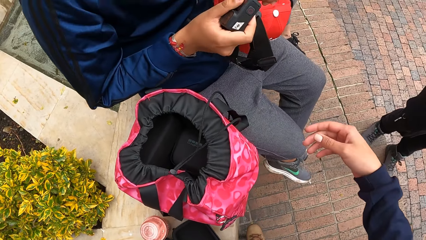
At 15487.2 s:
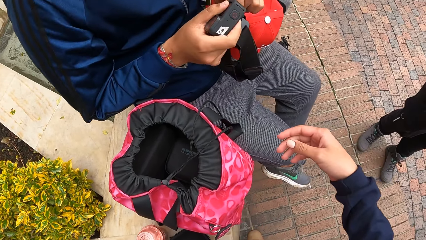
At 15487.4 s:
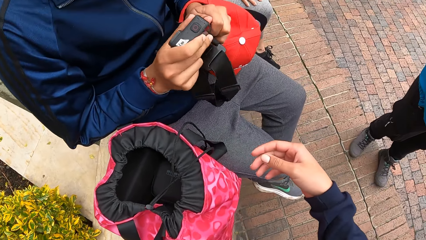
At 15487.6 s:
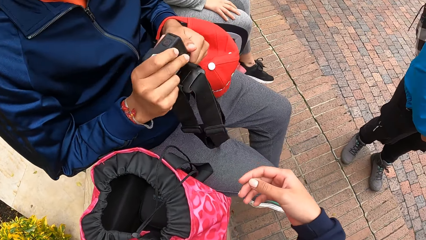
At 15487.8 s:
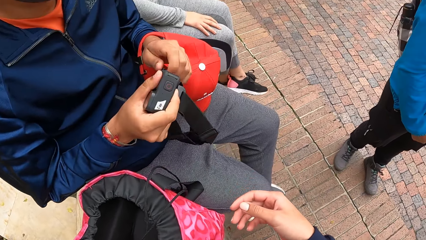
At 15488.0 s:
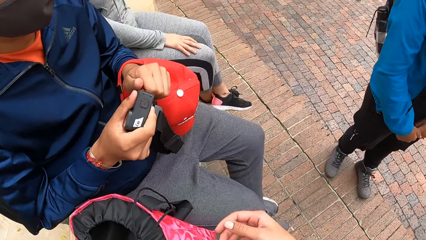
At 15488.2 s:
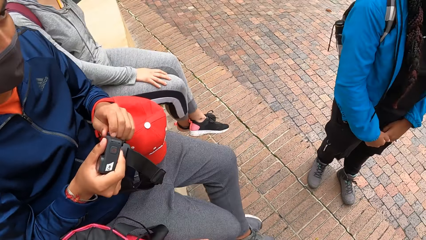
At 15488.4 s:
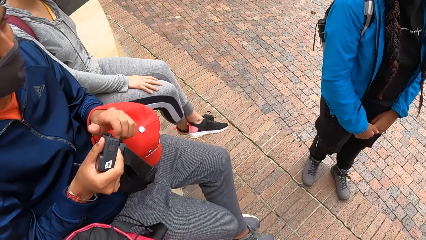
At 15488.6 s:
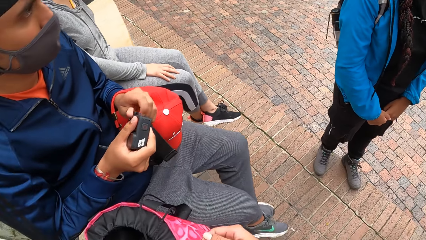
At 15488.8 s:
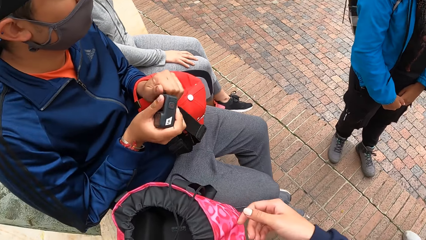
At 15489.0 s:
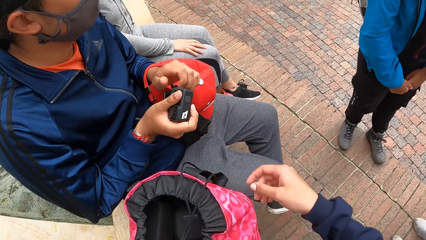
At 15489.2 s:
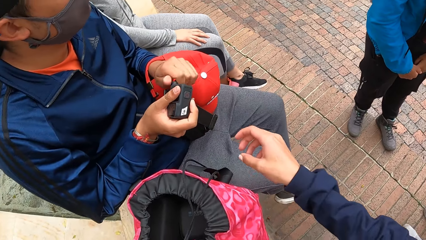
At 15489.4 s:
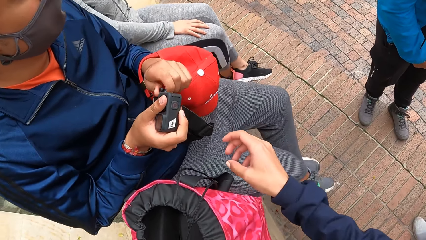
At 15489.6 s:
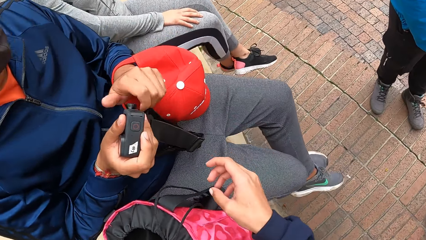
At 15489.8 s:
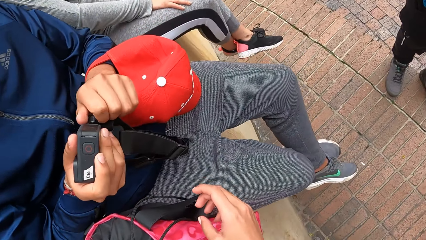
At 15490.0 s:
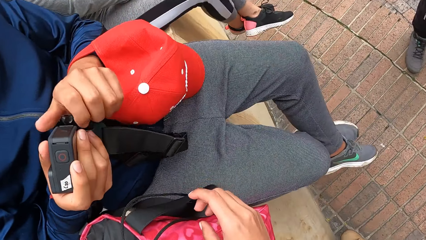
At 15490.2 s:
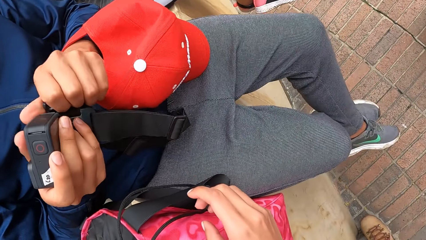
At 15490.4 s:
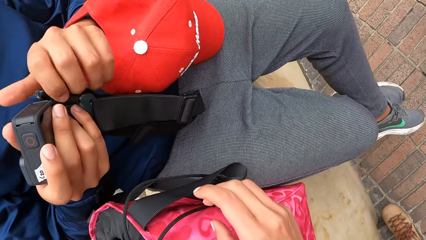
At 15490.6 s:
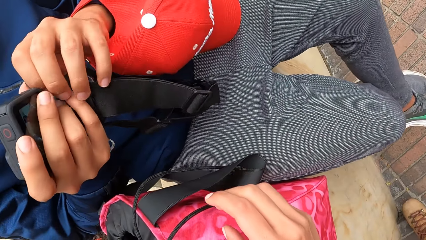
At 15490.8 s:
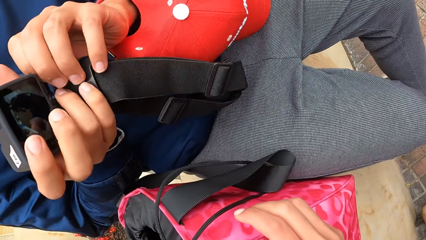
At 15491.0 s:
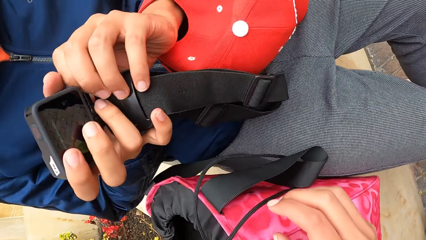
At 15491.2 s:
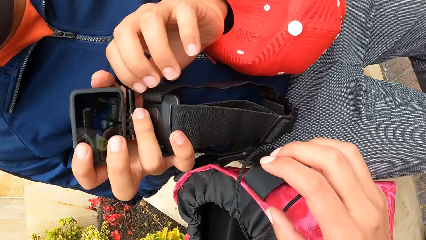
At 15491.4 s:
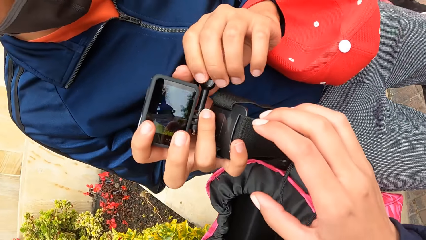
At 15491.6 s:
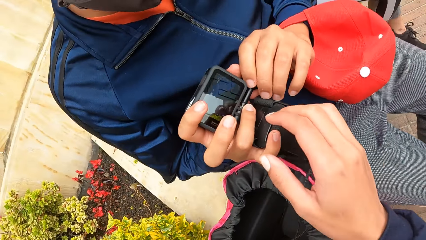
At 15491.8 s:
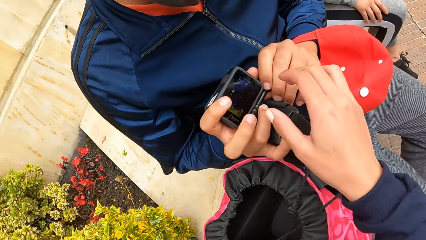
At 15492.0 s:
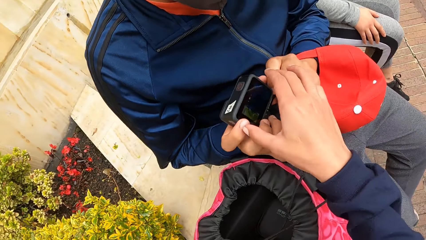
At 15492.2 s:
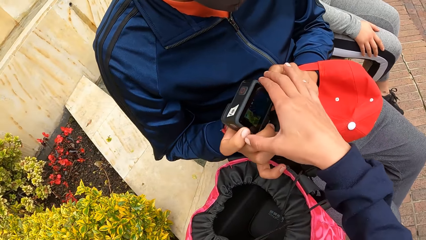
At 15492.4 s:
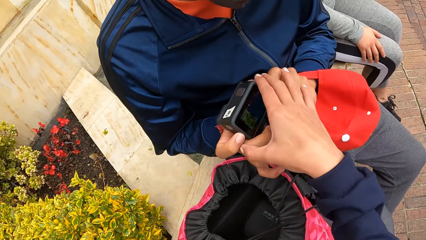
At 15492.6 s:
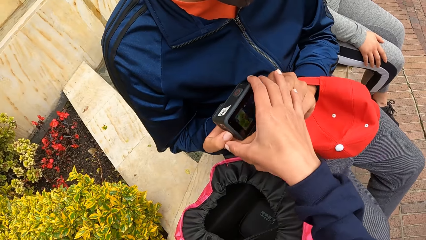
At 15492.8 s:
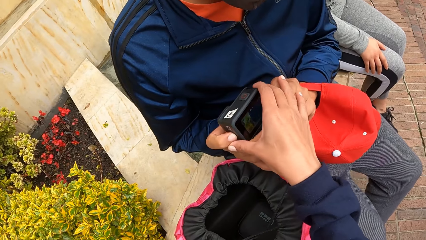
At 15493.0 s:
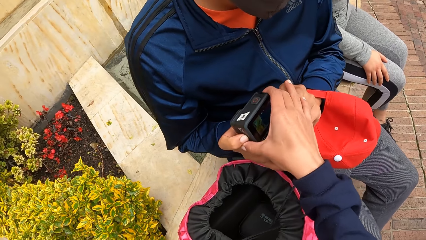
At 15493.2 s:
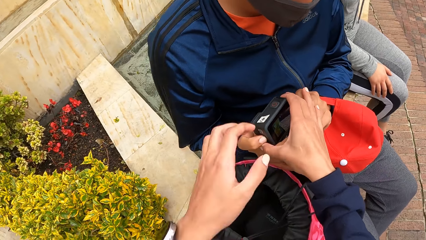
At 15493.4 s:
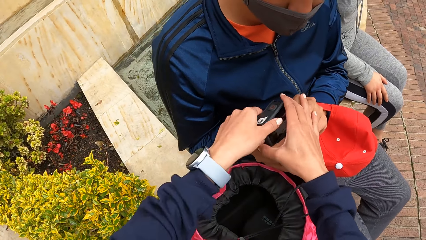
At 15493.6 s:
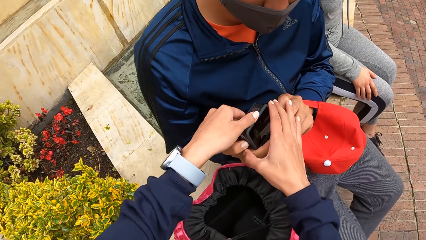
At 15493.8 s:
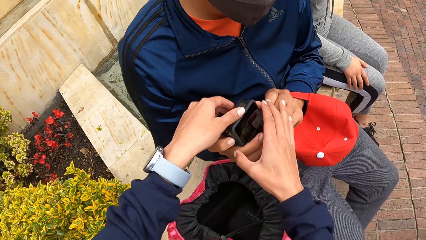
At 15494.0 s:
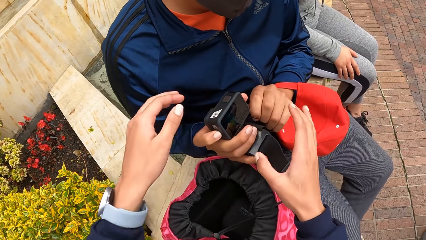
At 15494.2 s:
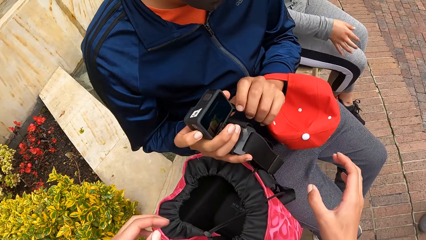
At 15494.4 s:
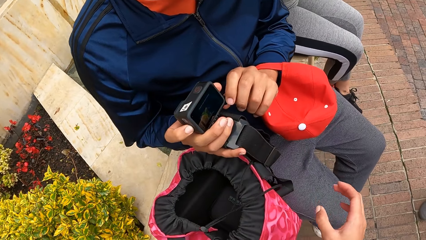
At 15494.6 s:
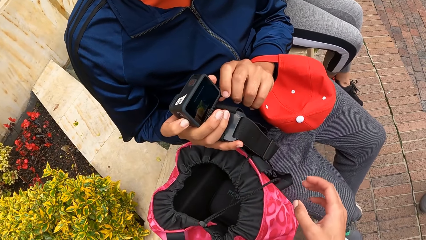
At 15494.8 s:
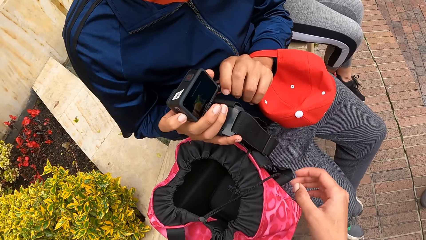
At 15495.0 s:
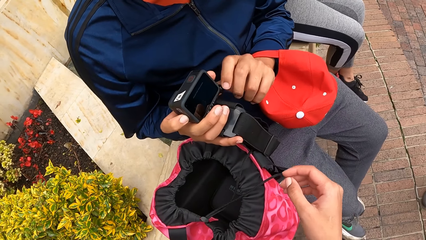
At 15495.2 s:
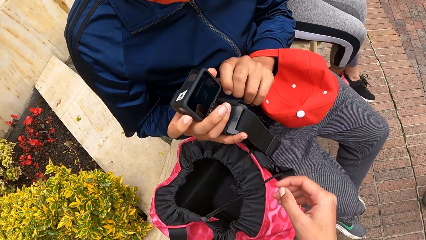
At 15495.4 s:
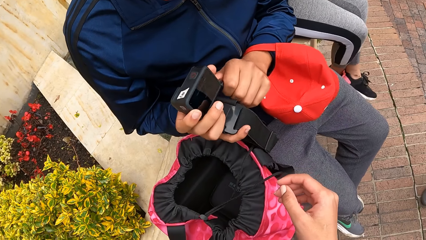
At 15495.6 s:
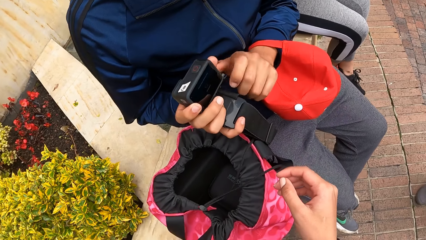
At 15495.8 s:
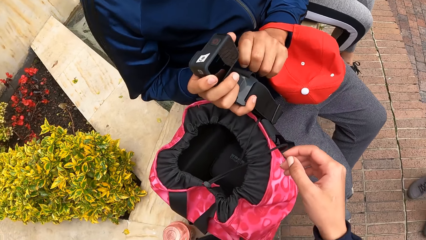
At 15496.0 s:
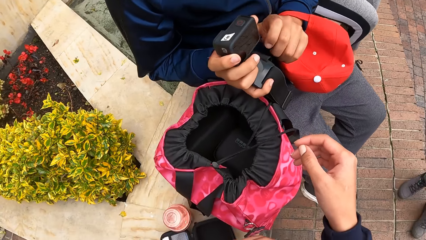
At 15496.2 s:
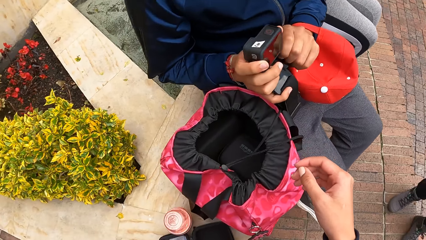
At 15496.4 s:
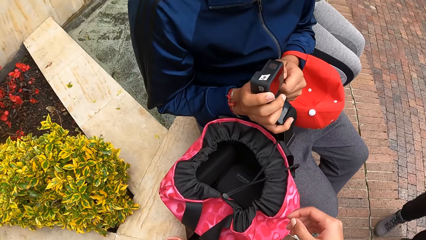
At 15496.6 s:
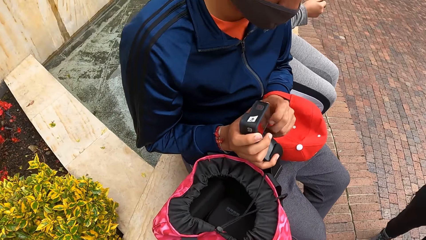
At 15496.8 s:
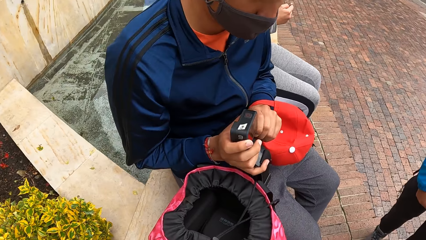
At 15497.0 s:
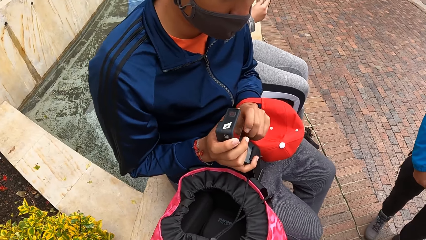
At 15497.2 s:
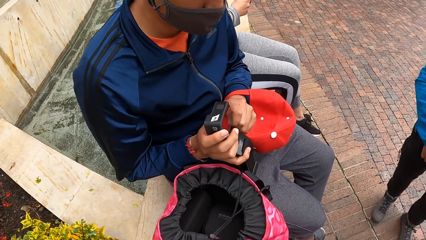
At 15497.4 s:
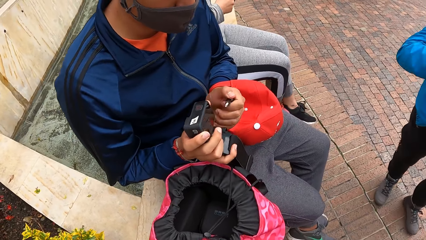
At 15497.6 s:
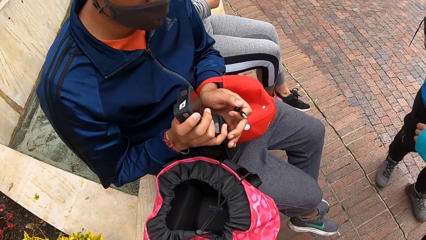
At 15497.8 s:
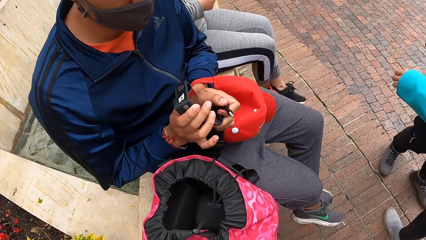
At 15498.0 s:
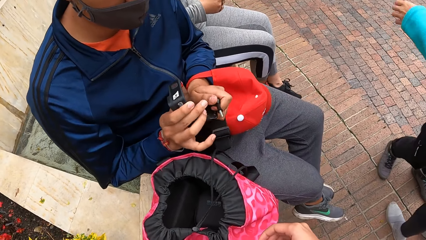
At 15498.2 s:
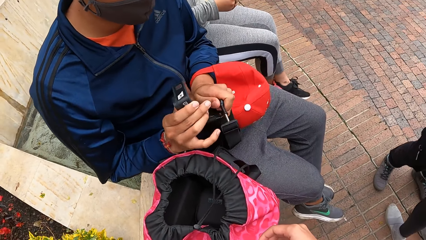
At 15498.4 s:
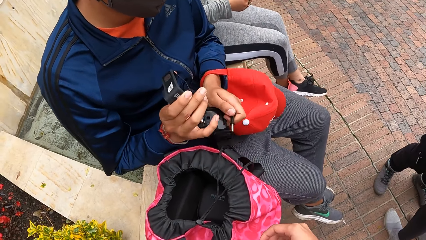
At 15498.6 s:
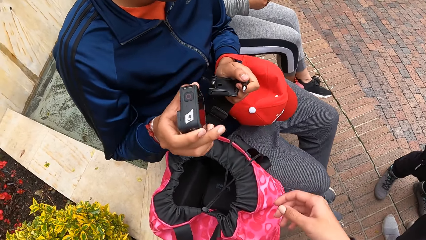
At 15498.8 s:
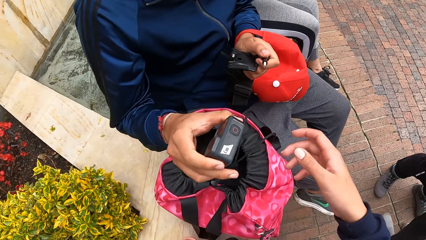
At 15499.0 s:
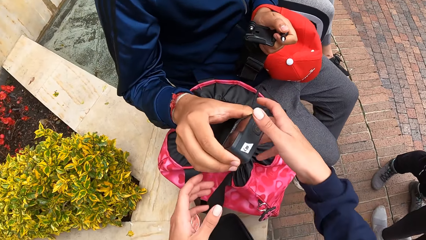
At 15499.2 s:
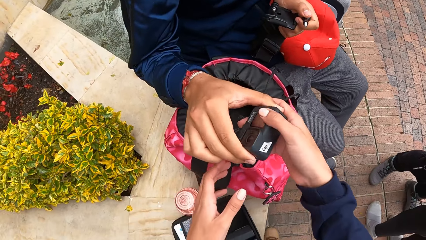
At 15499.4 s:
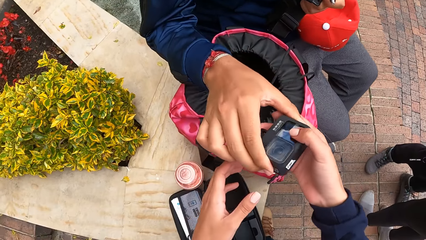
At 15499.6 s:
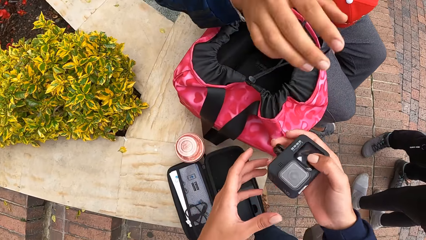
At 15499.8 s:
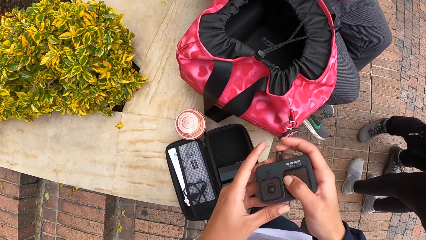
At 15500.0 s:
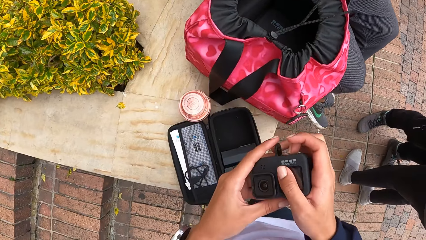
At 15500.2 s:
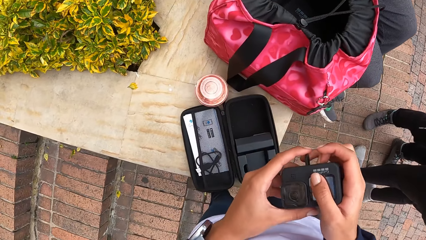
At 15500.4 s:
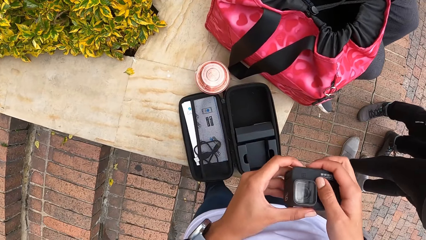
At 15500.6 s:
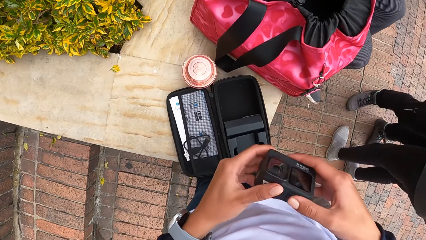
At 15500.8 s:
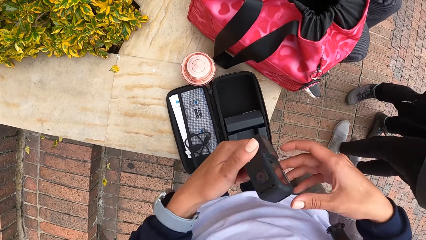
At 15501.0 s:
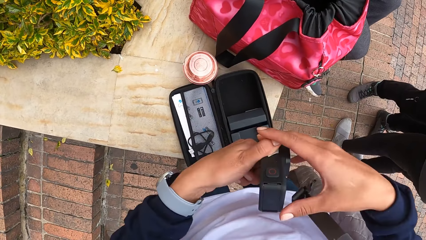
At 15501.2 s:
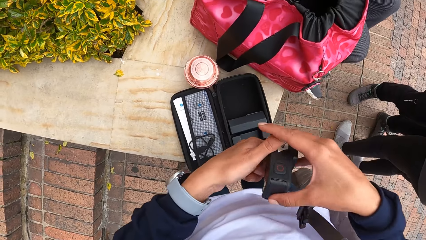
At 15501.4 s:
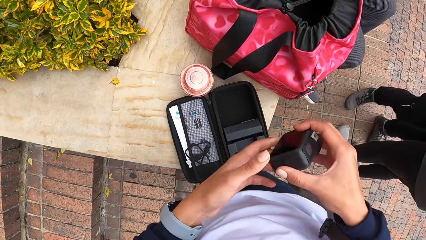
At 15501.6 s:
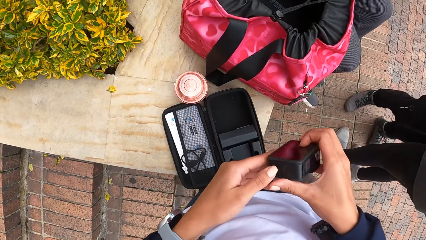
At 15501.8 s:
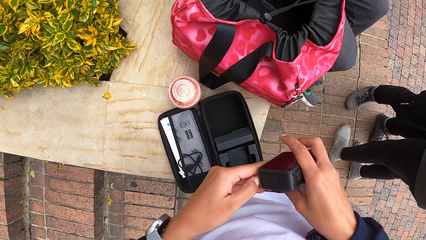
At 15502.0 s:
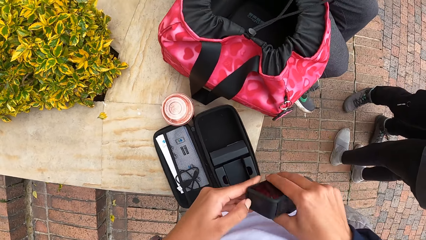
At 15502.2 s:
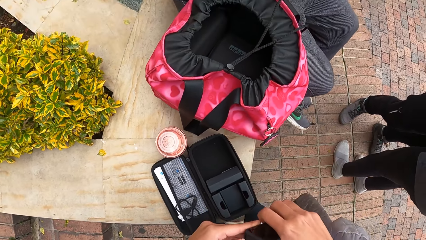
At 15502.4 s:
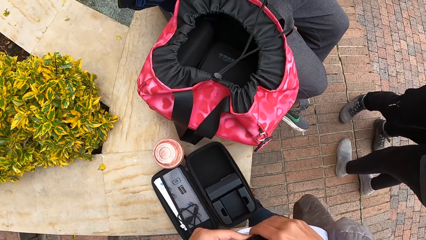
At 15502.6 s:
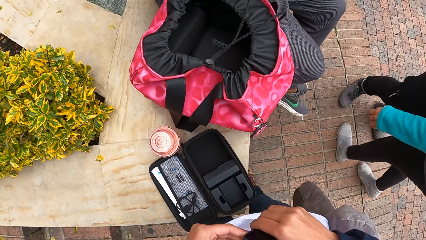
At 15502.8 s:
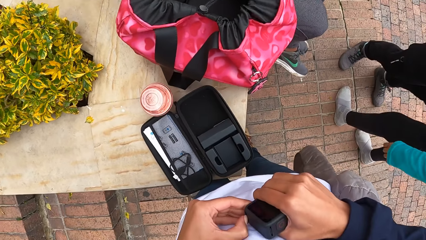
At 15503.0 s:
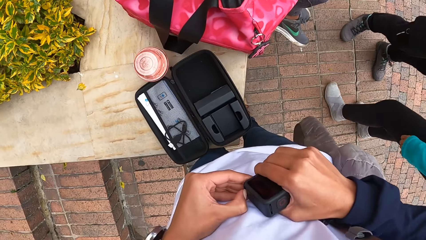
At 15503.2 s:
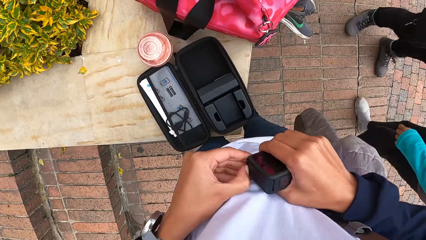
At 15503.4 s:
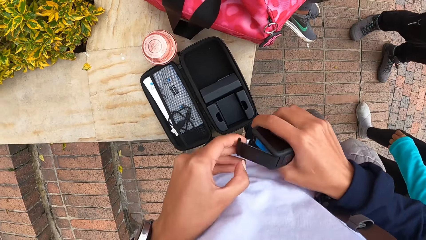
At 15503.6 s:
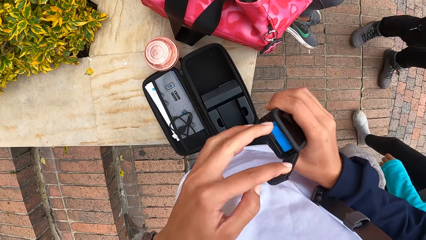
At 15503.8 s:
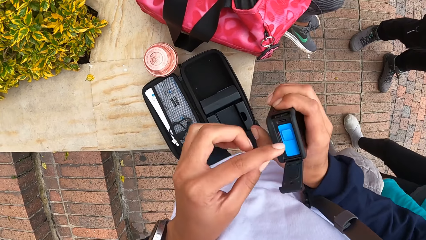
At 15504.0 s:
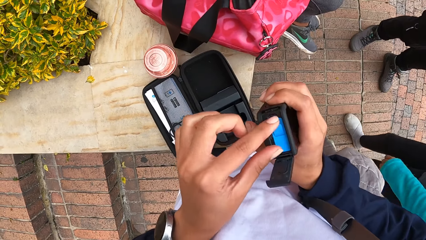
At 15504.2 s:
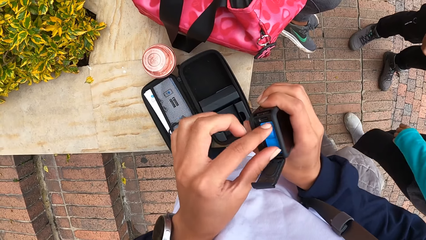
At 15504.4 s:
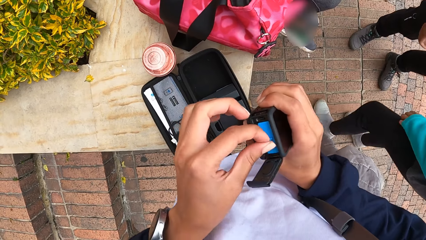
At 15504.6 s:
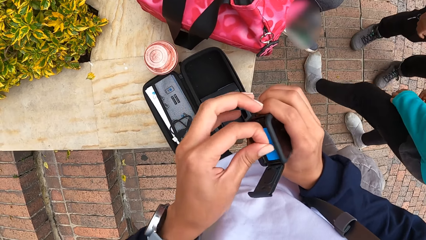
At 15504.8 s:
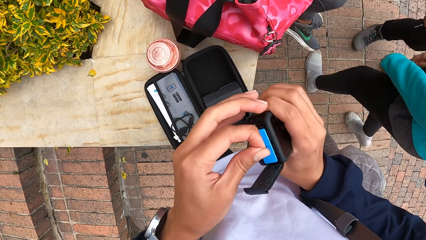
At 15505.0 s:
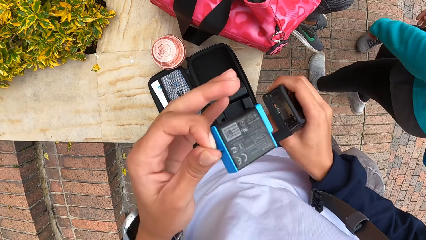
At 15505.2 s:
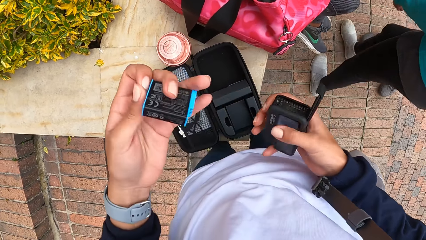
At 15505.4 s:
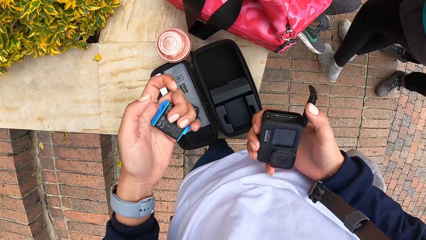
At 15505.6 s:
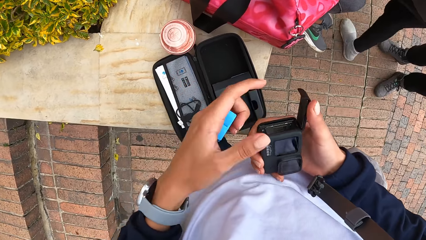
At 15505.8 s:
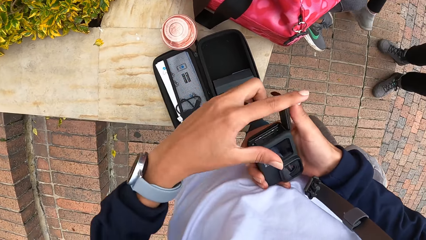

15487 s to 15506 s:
The man loosens a camera in his right hand with his left hand. The camera wearer touches the camera with the man with her right hand. She holds the camera from the man. She touches the camera with the man with both hands. The man detaches the parts of the camera with both hands. The man gives the head of the camera to the camera wearer with his right hand. The camera wearer takes the head of the camera from the man with her right hand. She holds the head of the camera with both hands. She opens the head of the camera in her right hand with her left hand. She removes the battery of the camera in her right hand with her left hand.
